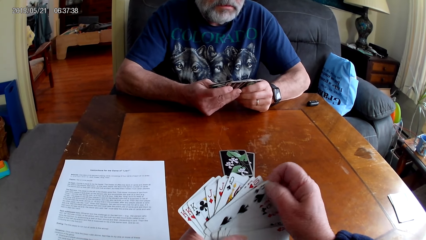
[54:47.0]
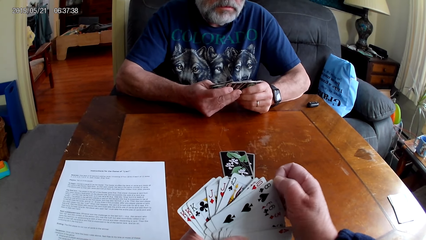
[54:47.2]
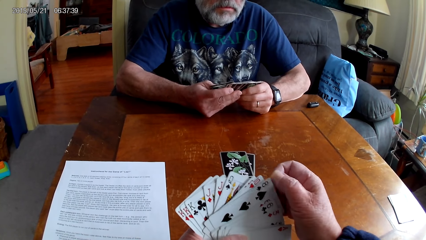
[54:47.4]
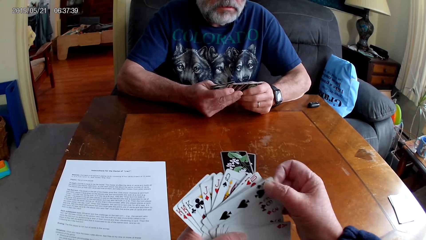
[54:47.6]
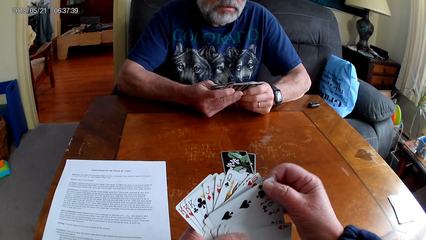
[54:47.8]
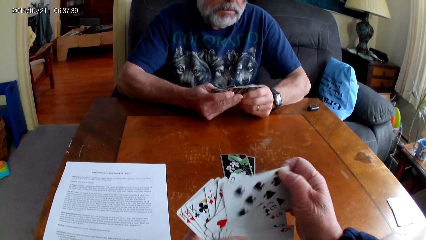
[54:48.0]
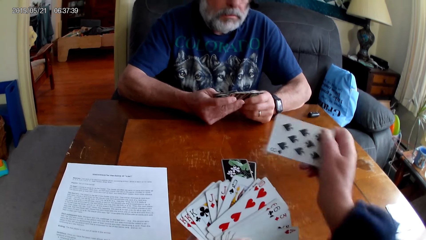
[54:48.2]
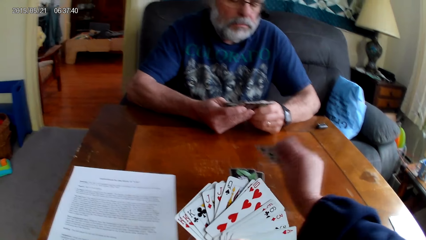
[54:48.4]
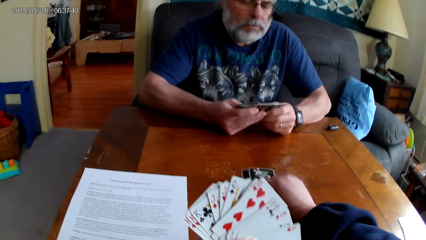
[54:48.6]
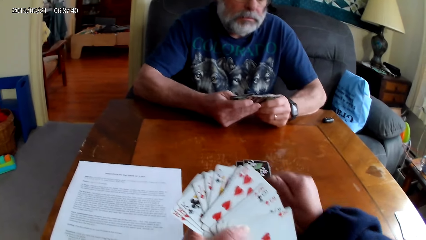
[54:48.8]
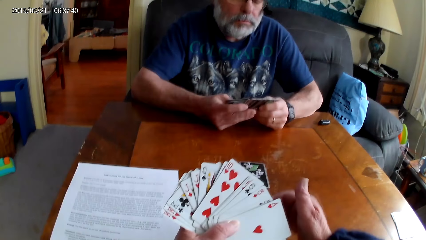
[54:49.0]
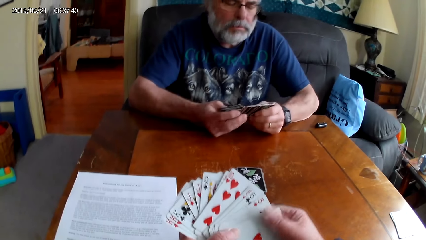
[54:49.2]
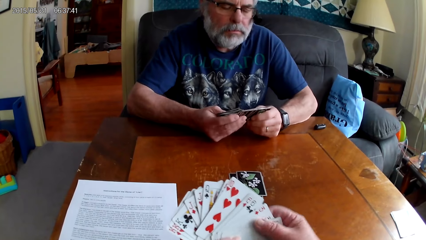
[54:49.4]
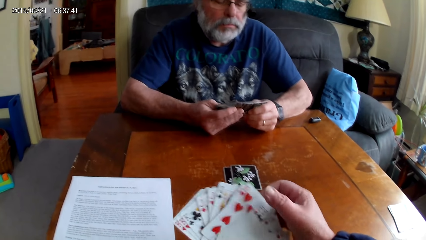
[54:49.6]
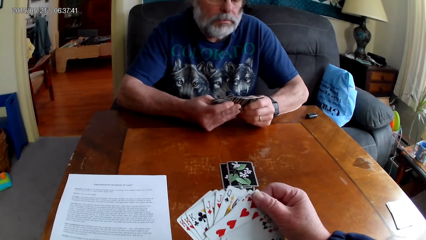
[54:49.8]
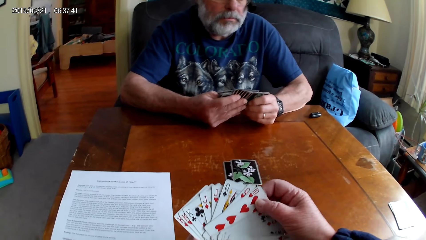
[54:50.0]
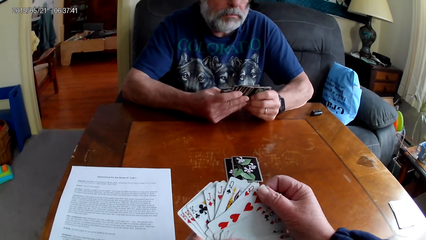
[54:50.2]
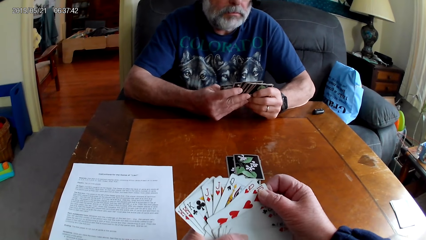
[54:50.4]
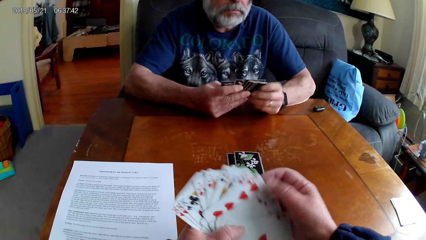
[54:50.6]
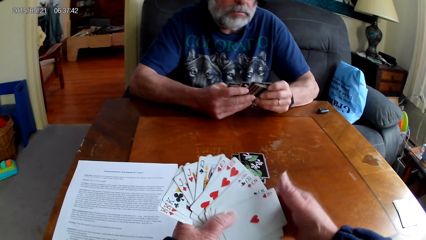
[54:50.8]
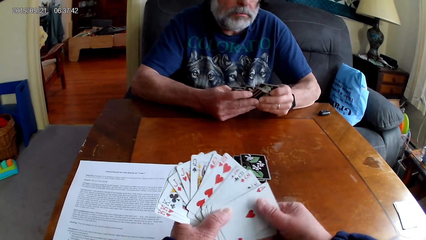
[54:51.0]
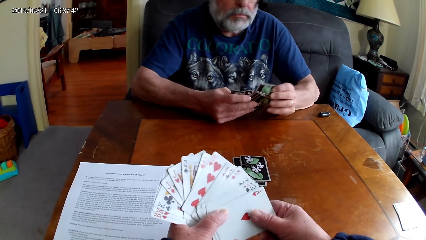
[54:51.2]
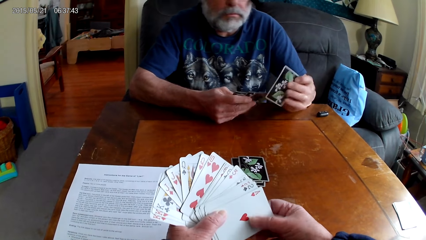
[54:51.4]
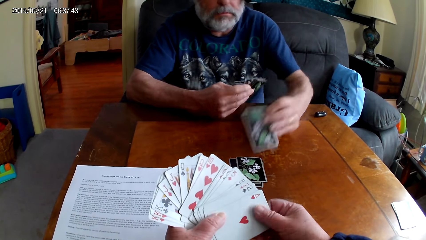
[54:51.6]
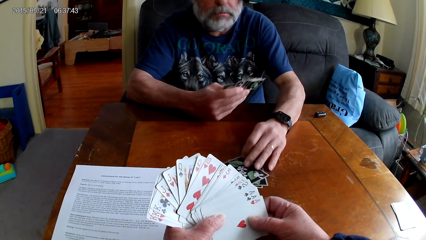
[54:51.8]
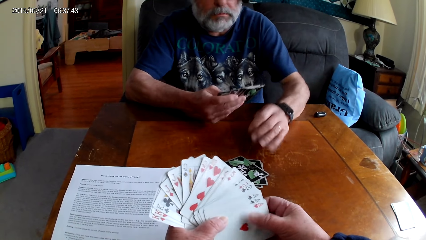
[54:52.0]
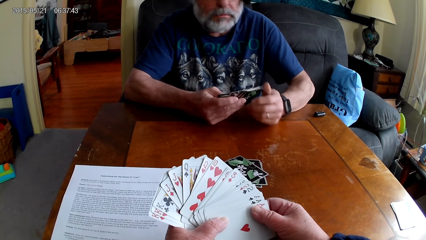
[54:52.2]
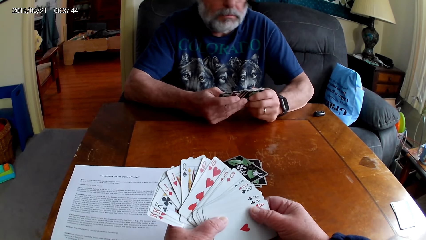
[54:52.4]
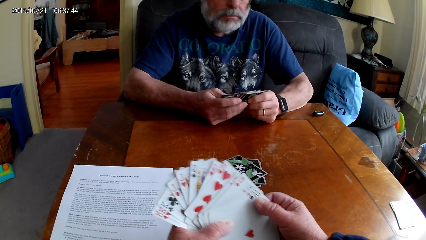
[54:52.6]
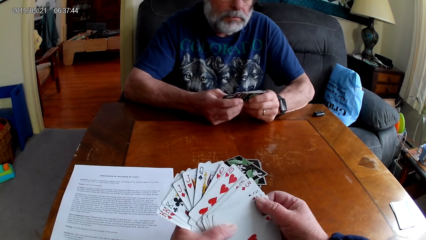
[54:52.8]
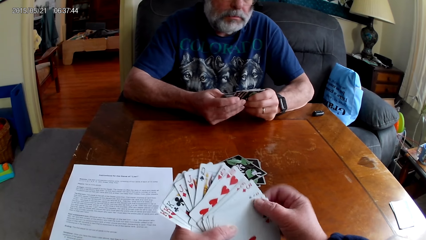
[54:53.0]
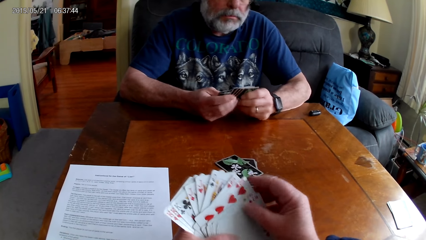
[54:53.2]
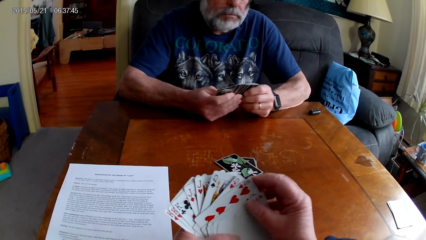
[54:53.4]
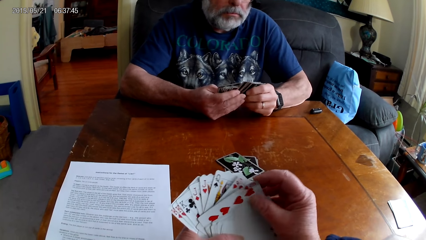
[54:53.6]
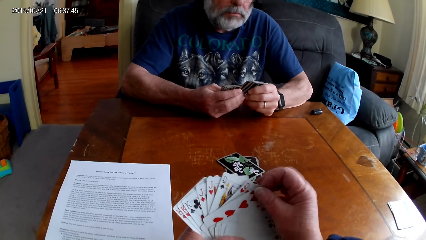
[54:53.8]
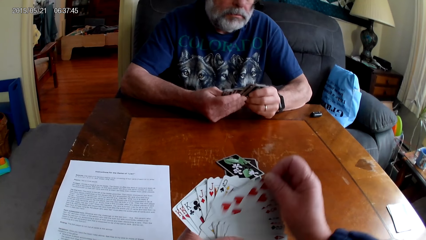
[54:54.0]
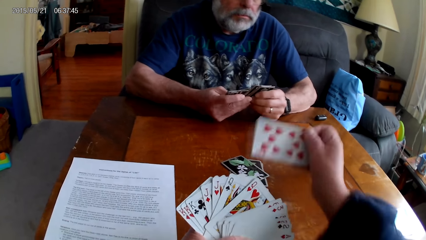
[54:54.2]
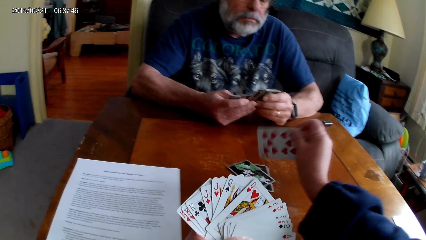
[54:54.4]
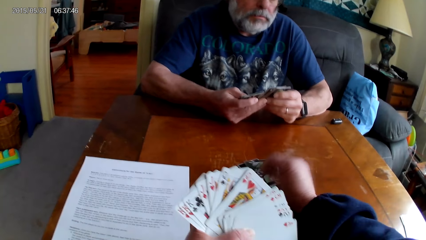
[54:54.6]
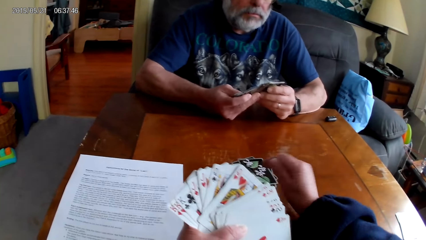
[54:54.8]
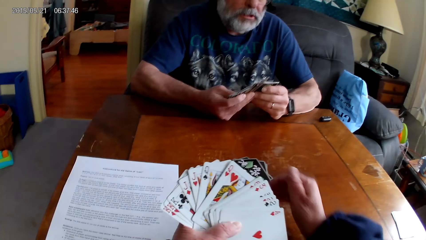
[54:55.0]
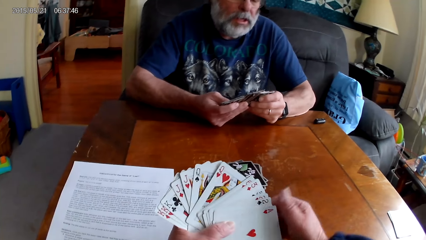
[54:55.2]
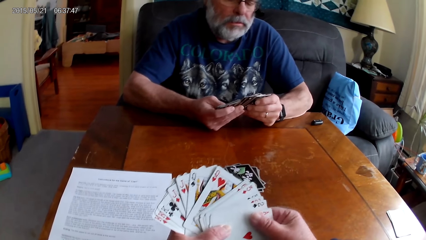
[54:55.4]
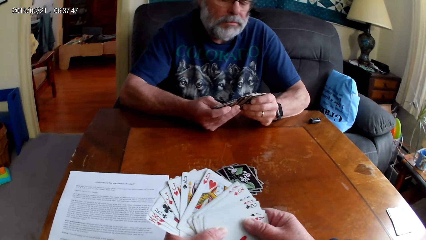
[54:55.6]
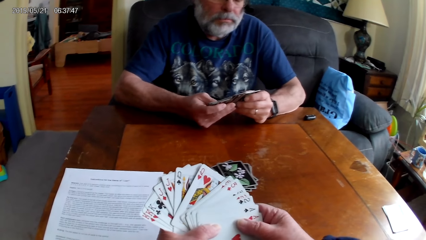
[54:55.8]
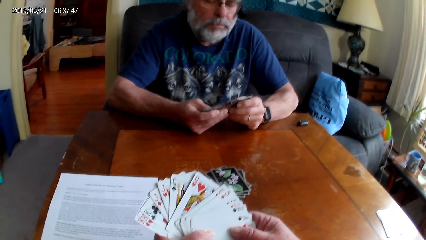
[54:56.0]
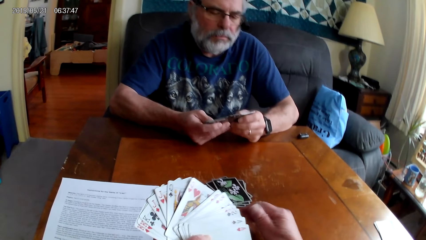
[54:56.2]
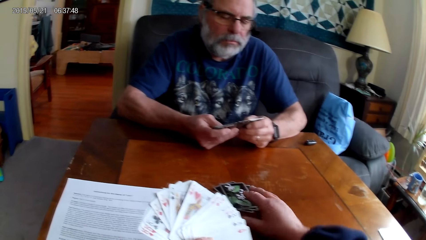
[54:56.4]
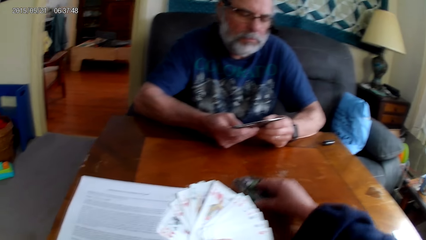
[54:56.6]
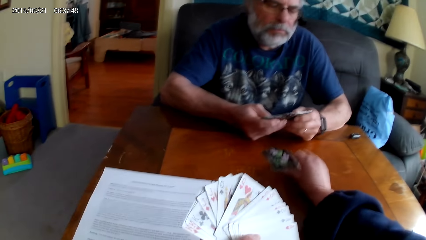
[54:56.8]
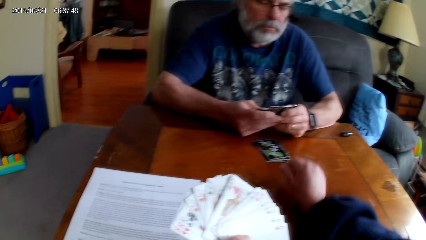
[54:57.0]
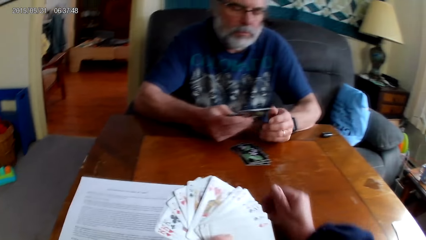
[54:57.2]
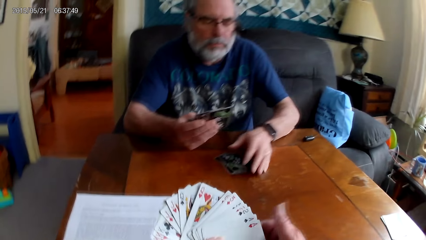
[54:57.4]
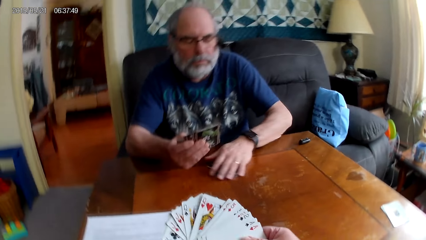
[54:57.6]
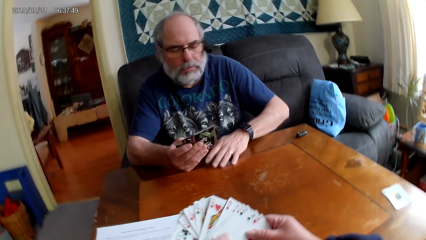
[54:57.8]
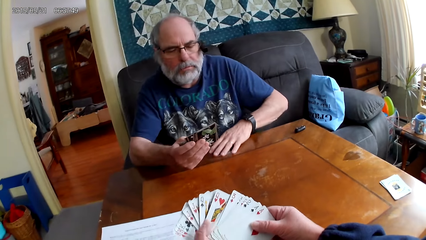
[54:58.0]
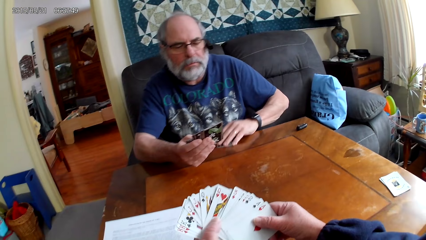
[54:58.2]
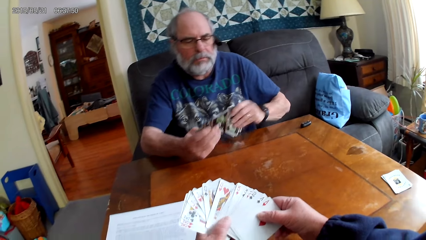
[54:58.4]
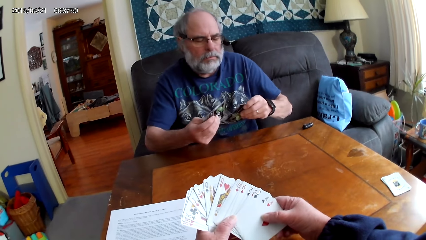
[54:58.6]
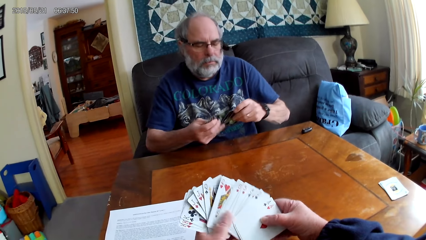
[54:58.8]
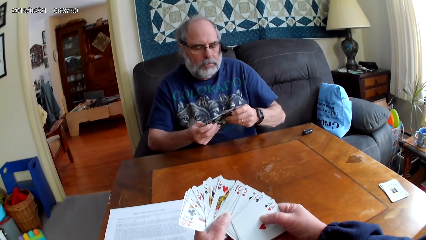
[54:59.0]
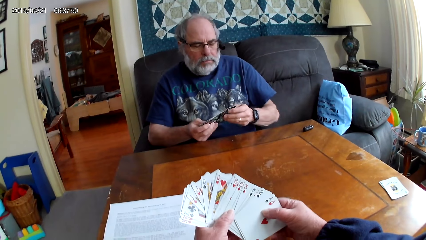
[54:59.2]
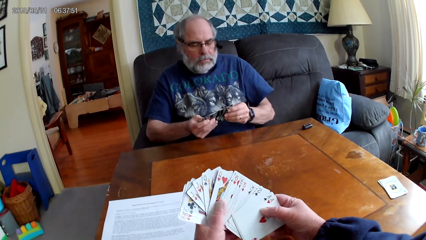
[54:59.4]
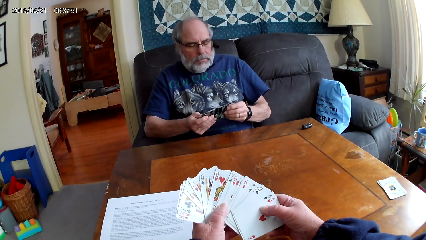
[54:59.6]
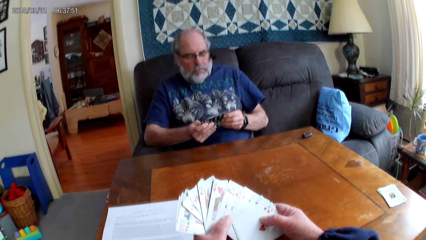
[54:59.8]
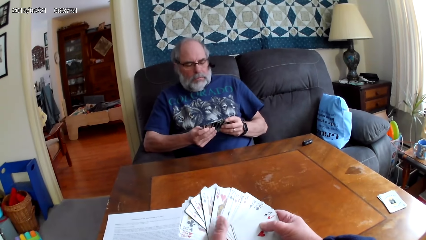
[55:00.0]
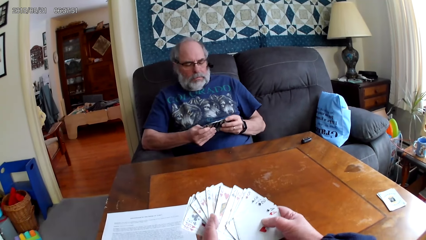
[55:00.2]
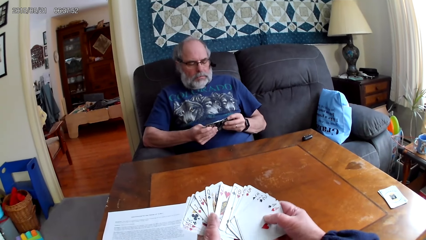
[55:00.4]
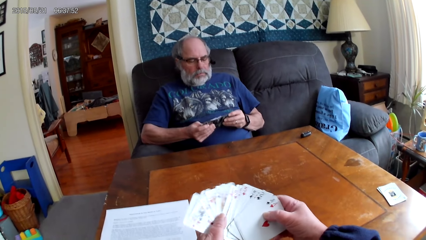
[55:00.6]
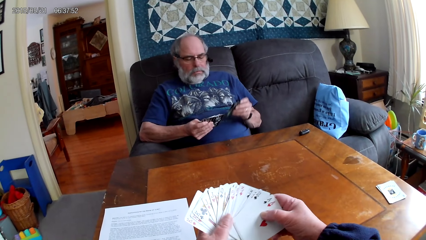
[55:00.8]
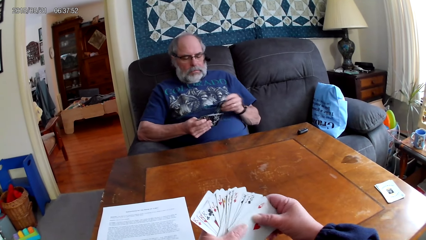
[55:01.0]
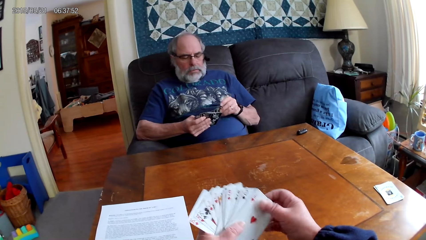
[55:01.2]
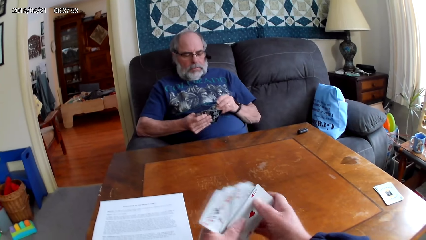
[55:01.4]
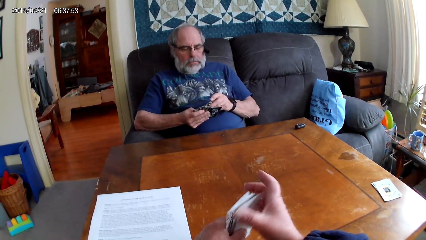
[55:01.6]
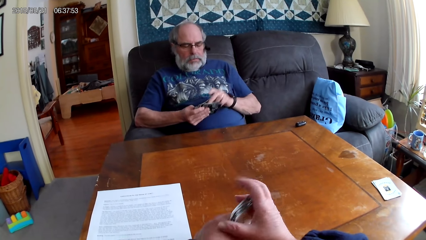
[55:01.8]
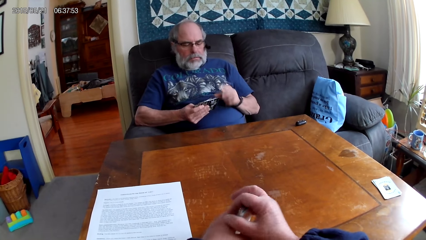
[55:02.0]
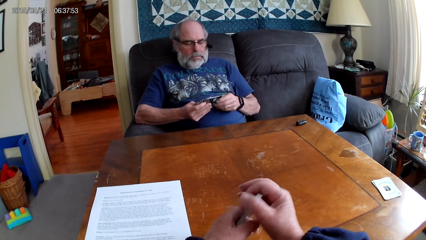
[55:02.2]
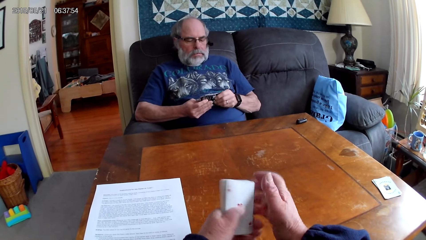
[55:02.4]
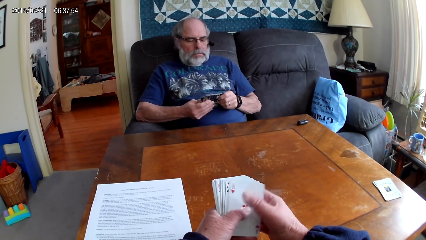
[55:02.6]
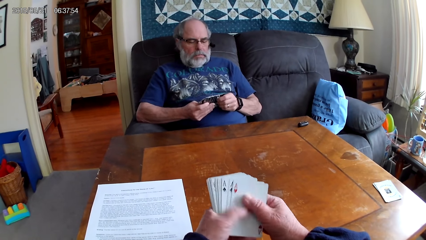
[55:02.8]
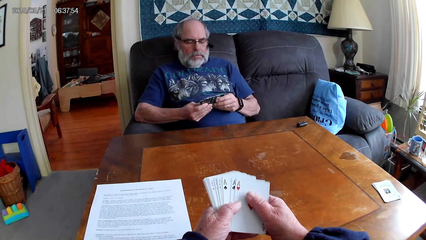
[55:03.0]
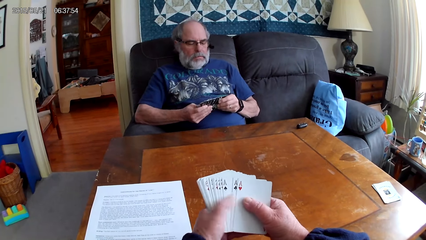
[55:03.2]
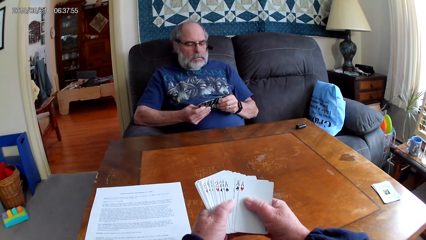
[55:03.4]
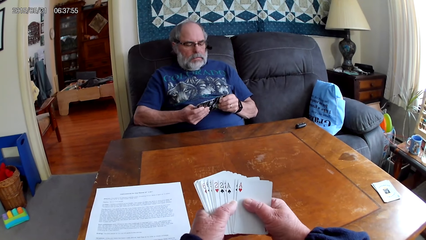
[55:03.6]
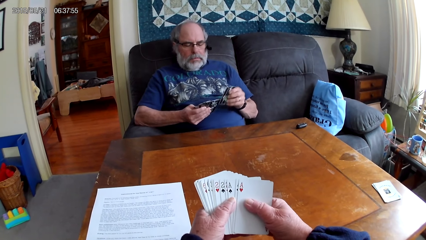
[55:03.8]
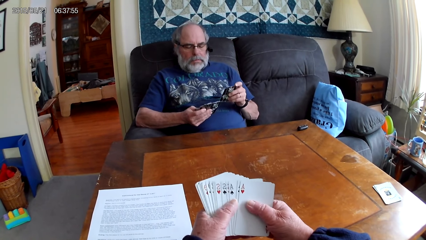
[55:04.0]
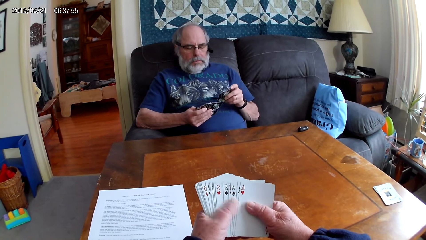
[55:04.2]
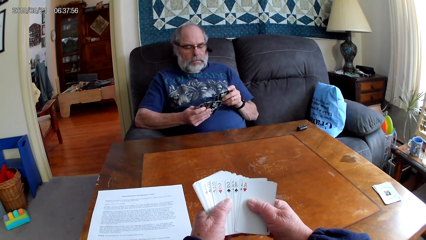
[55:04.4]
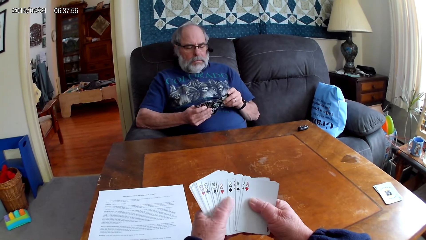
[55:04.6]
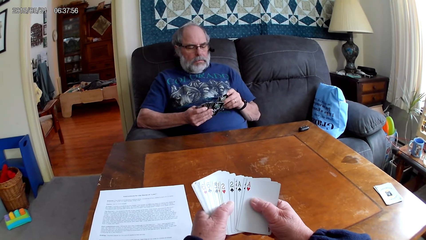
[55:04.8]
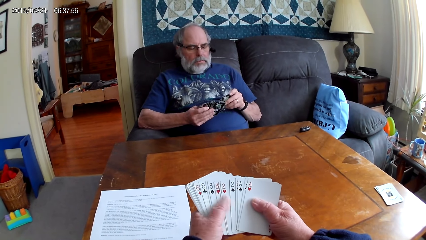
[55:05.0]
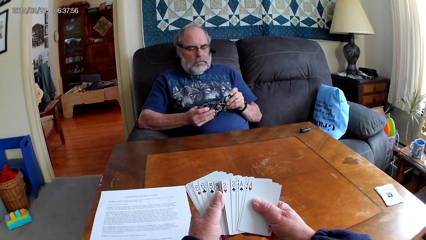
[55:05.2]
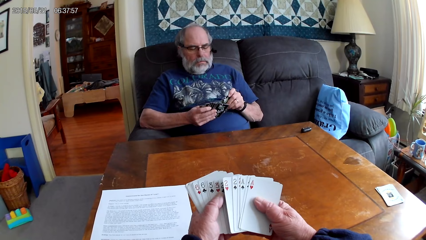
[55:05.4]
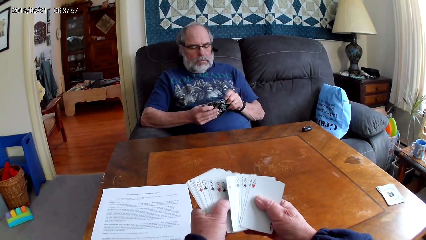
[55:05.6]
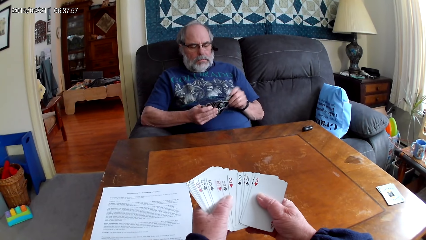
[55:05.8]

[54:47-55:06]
The camera wearer puts the playing card on the table. A man holds the playing cards with his hands. The camera wearer spreads the cards. The man puts the playing card on the table. The man holds the playing cards with his hands and spreads the cards. The camera wearer puts the playing card on the table and spreads the cards. She holds the playing cards with her hands. She moves the playing cards on the table. She picks up the playing card on the table. The man picks up the cards. The camera wearer spreads the cards. The man holds the playing cards with his hands. The man leans backwards. The camera wearer holds the playing cards with her hands. The man inserts cards in other cards. The camera wearer gathers the cards together. The man spreads the cards. The camera wearer spreads the cards.
